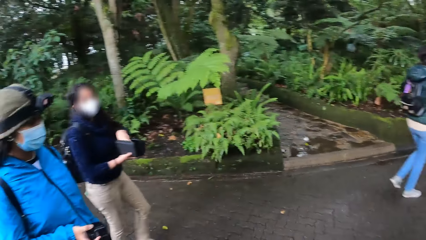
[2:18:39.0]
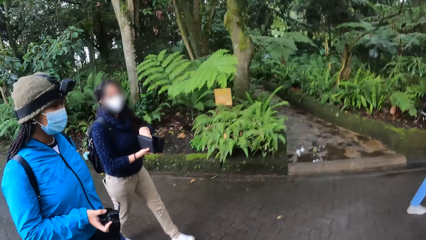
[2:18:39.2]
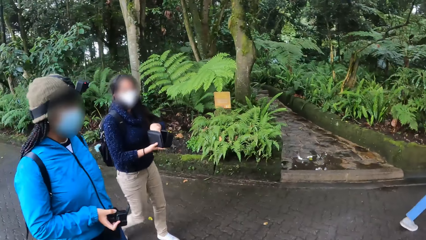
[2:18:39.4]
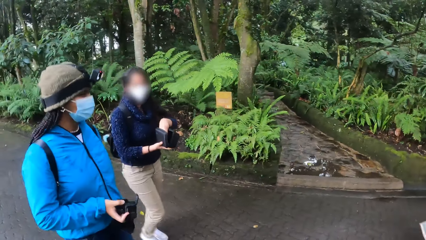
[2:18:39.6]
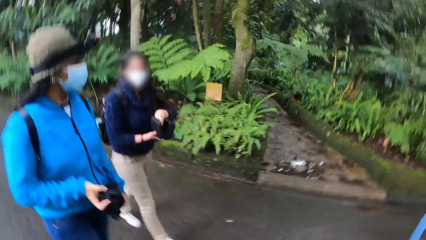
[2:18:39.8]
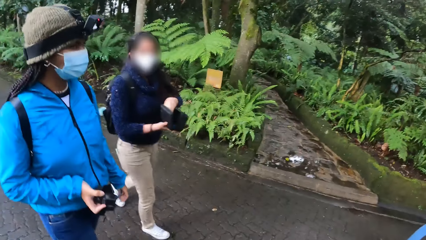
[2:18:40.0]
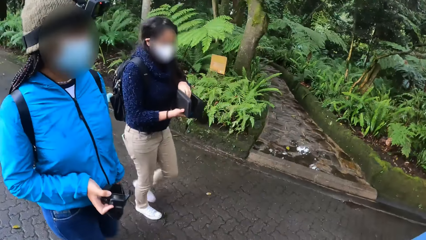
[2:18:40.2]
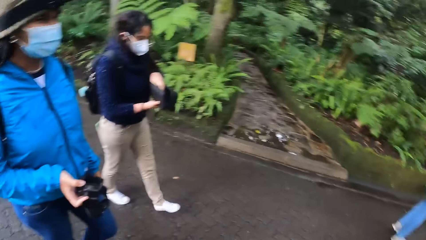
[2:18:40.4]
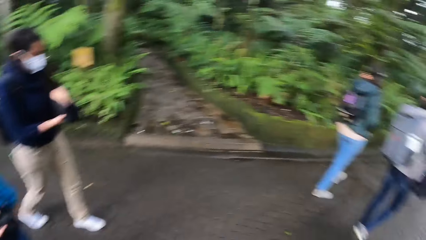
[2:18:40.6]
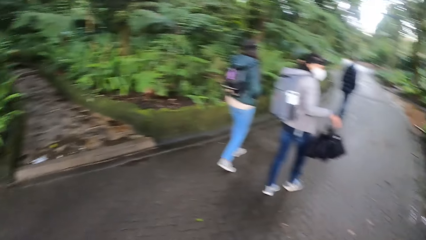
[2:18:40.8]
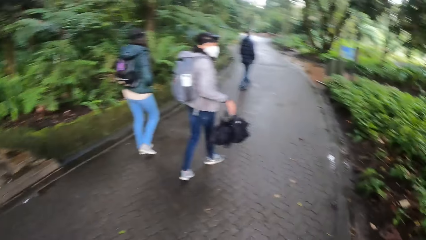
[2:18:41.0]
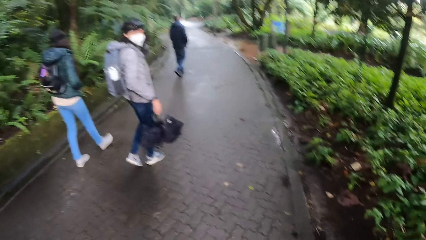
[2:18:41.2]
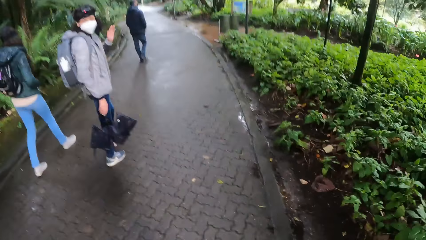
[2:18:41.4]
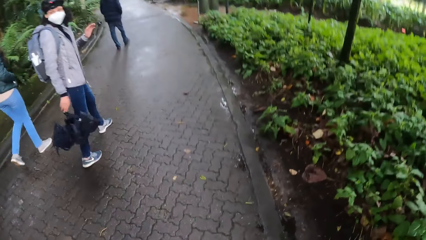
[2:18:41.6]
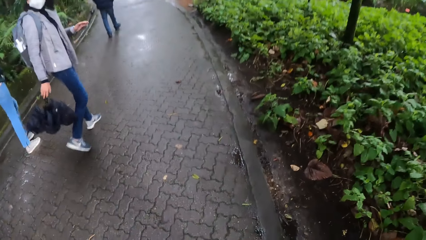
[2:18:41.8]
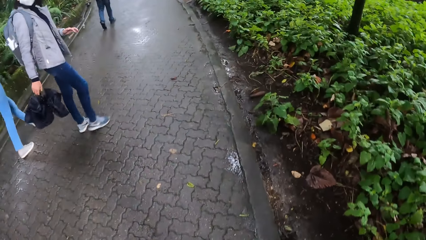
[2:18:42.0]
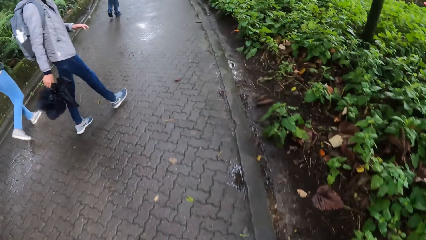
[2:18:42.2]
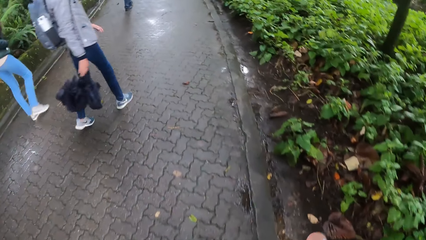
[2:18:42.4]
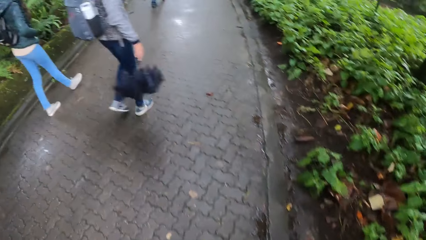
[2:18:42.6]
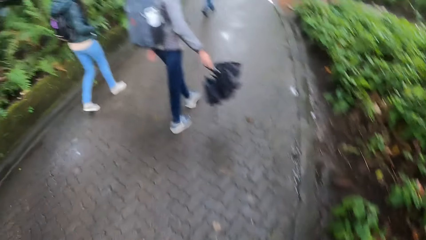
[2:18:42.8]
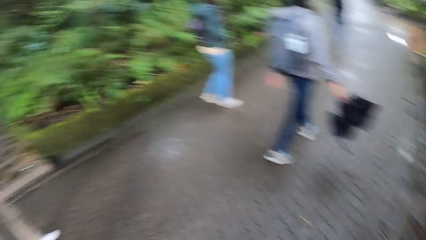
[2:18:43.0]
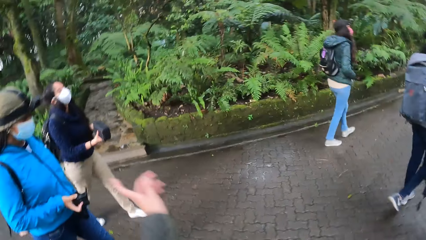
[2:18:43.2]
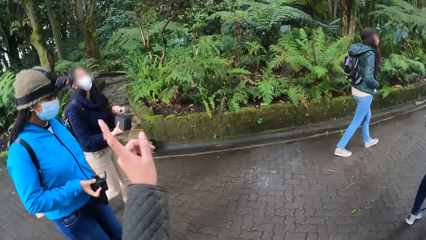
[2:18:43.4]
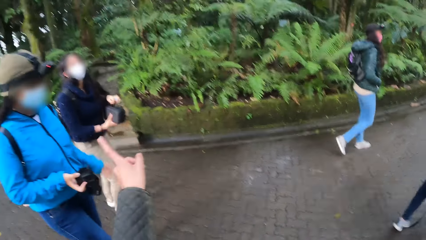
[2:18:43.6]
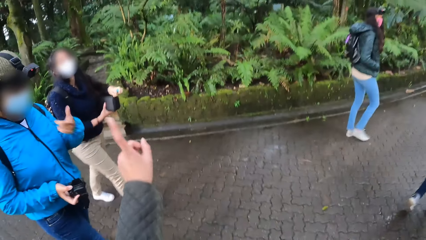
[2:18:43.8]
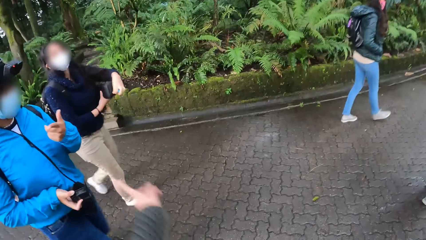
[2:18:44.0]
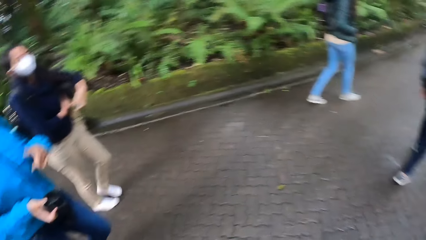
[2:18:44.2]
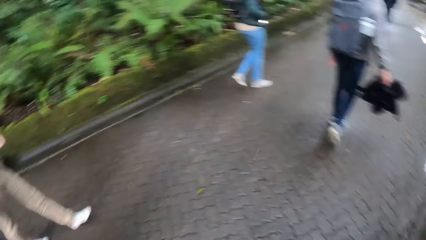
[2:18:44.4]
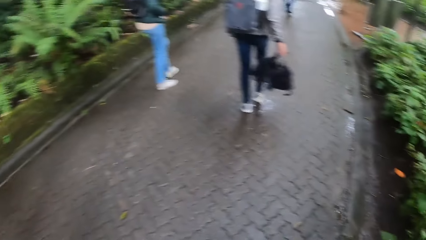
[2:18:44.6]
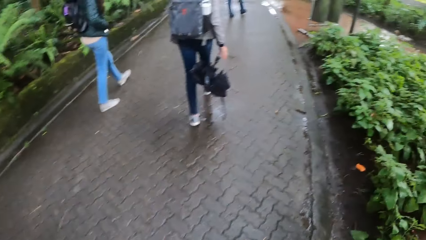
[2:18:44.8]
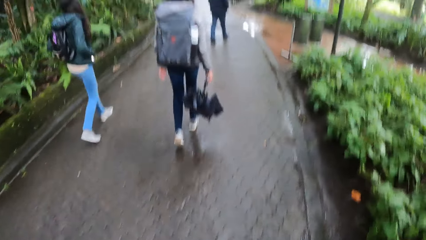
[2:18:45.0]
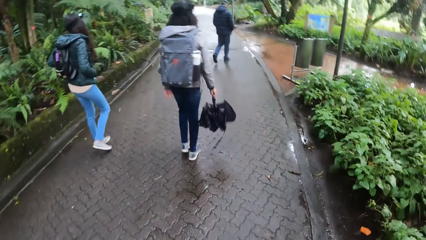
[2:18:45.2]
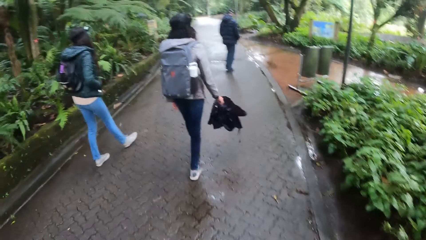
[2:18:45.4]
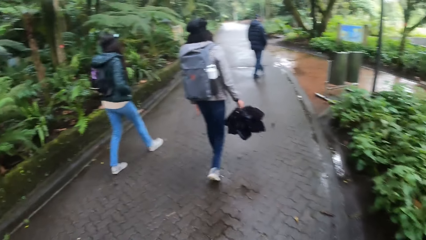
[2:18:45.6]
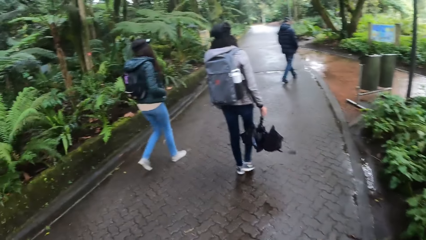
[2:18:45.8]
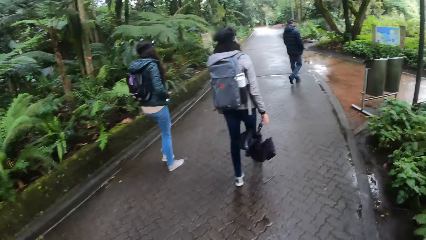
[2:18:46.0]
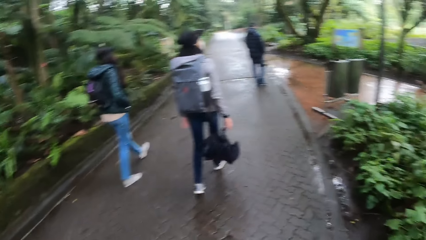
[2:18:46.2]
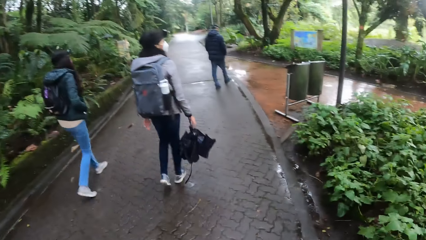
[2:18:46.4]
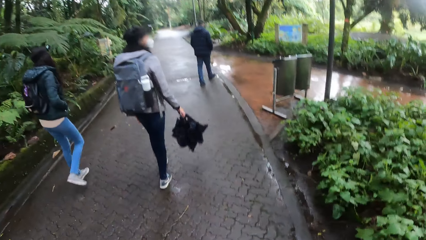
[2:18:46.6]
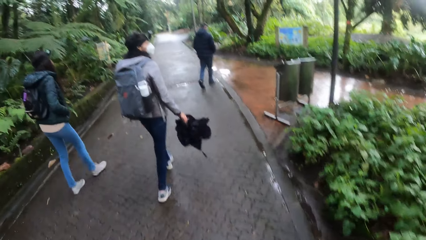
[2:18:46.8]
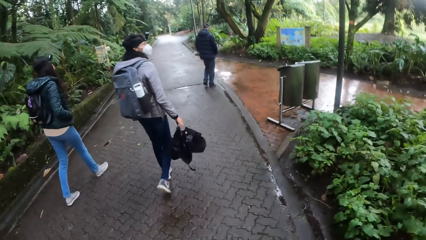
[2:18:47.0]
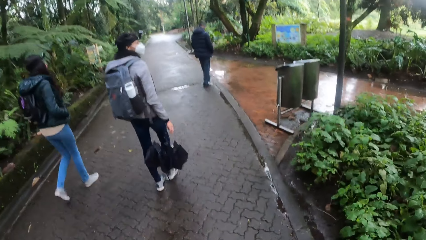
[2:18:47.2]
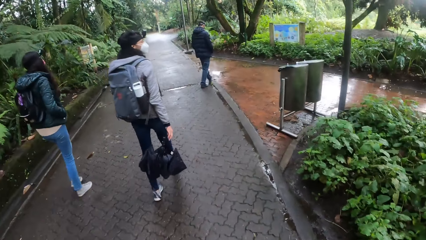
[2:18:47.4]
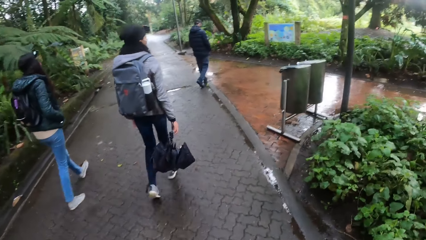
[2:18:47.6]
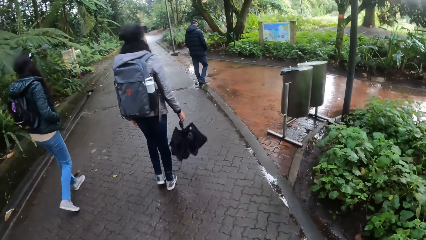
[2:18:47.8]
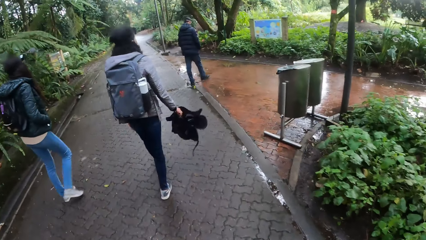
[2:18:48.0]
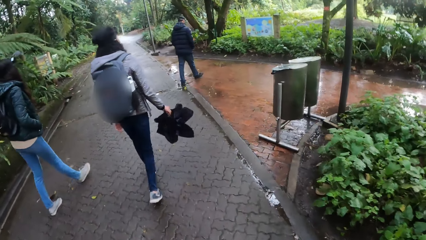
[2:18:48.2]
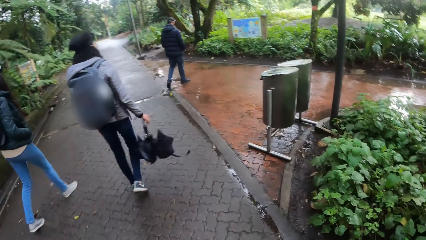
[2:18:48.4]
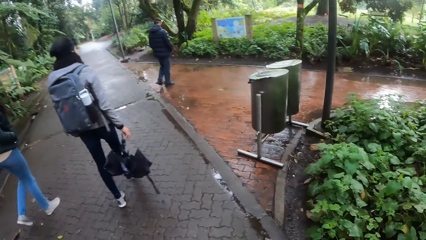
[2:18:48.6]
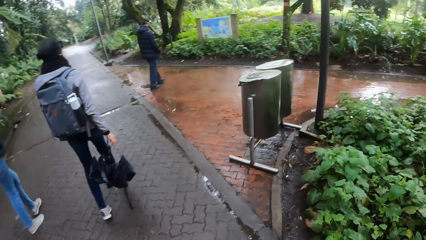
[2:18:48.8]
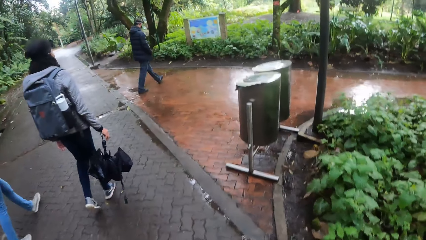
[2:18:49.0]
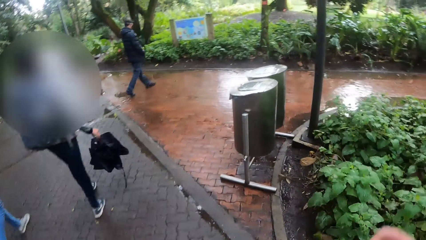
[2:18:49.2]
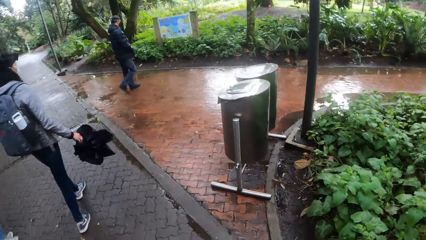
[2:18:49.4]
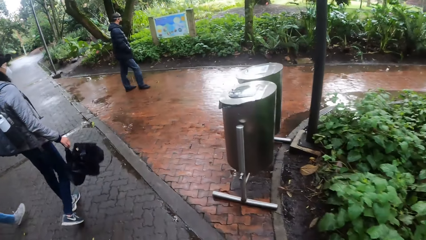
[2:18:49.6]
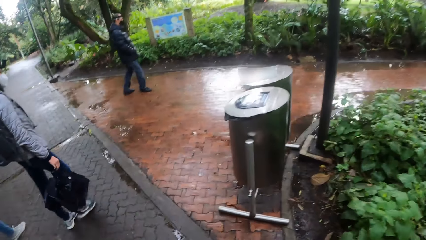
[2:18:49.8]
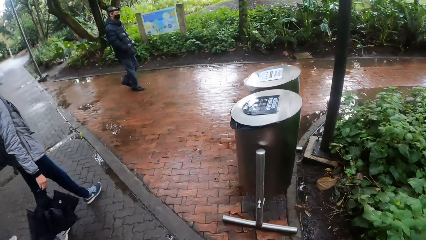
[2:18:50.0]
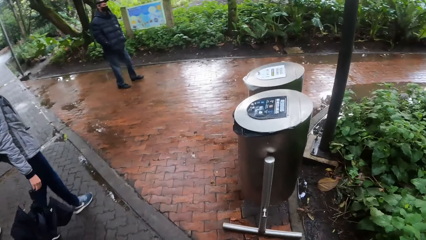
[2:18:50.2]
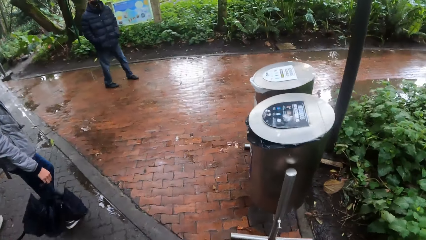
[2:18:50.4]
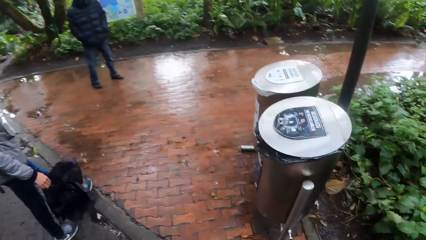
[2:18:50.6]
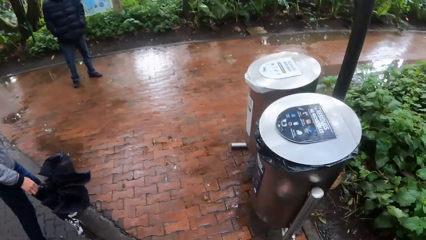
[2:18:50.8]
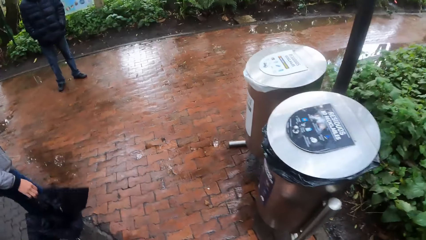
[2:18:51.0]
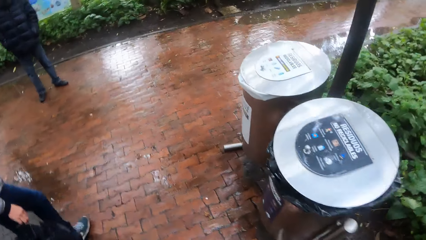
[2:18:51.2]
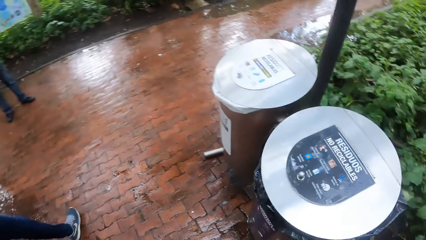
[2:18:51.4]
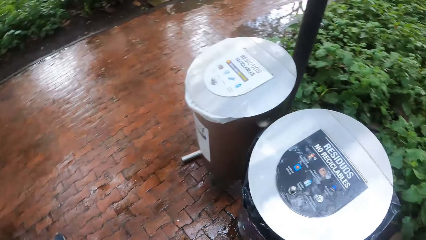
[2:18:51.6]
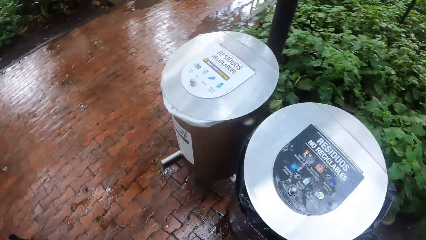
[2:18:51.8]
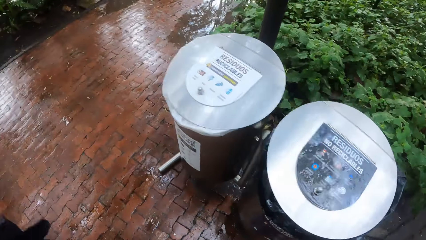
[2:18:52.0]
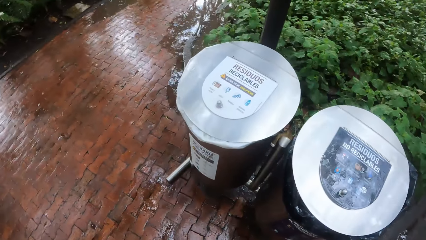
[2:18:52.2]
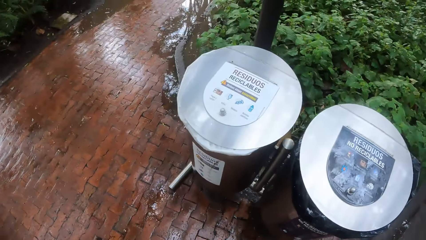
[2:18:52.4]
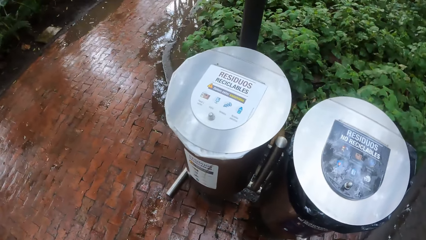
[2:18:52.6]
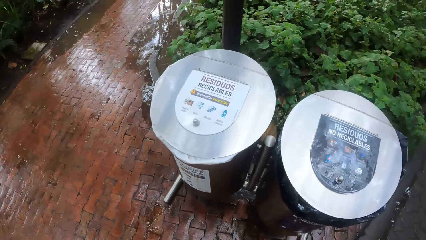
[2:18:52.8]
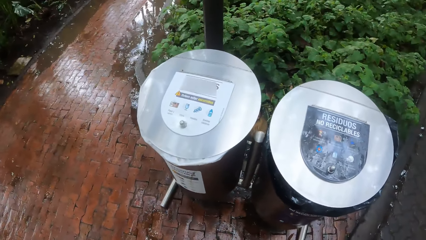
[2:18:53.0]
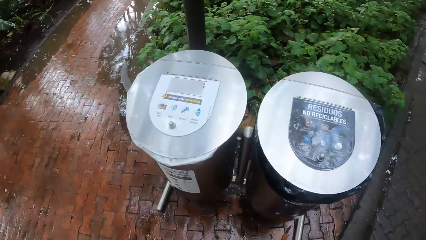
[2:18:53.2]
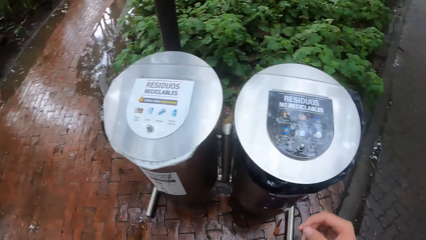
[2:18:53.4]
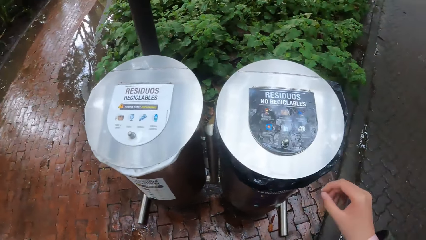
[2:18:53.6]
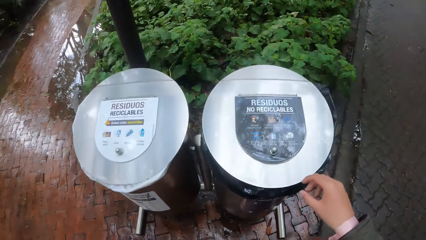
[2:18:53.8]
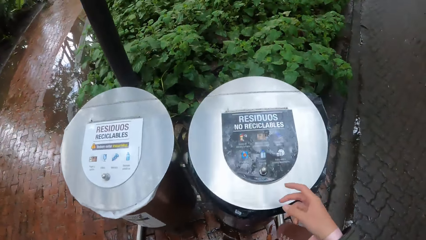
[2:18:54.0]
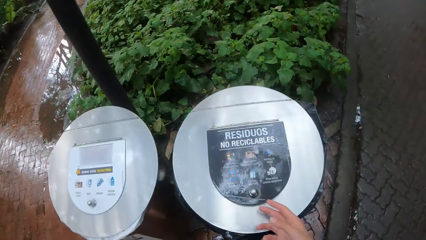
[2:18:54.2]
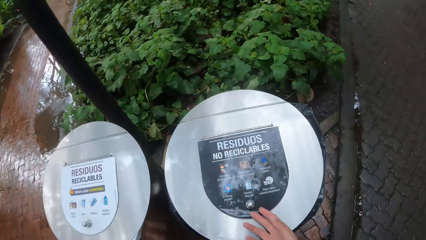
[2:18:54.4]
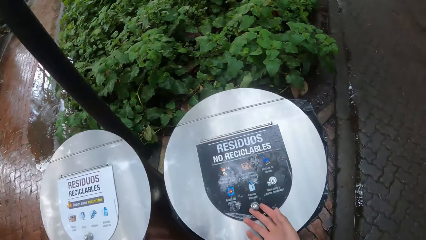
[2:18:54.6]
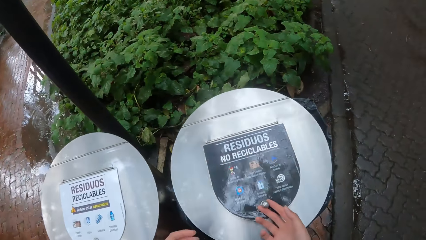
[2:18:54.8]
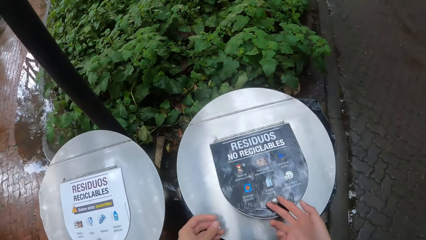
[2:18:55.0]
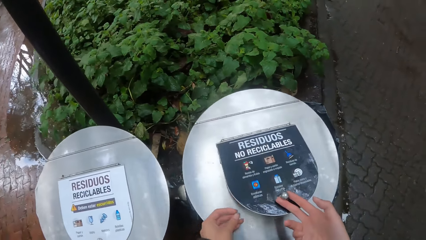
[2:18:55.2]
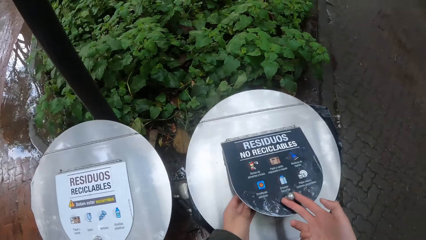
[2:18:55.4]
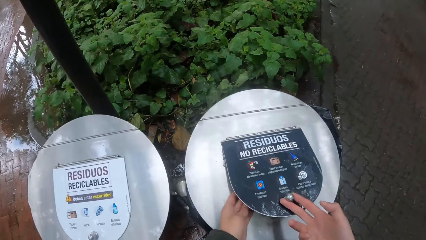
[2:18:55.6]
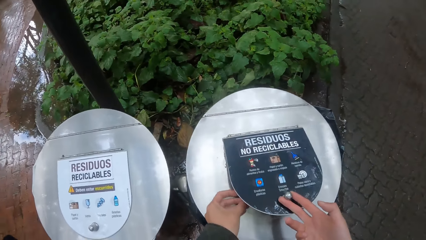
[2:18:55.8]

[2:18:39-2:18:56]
The camera wearer moves the hand. She points at the woman with her left hand. Another woman points at the camera wearer with her left hand. The camera wearer walks around. She lifts a dustbin lid with her right hand. She puts the dirt in the dustbin.
